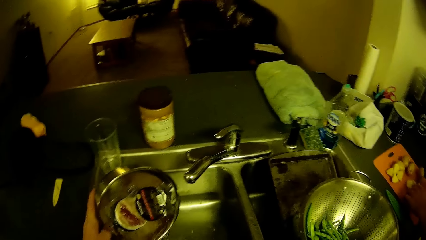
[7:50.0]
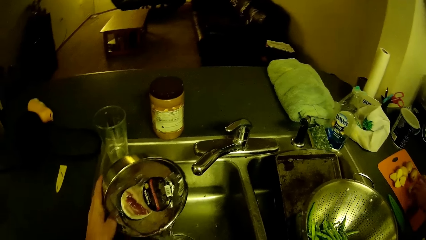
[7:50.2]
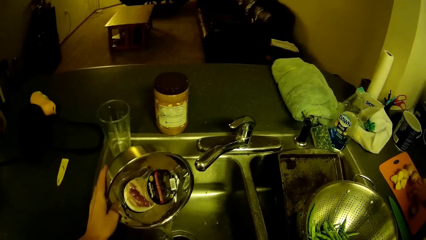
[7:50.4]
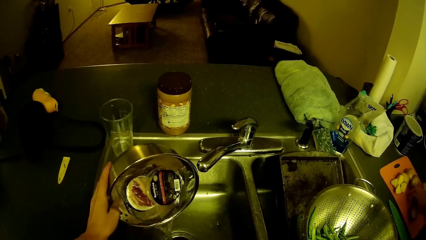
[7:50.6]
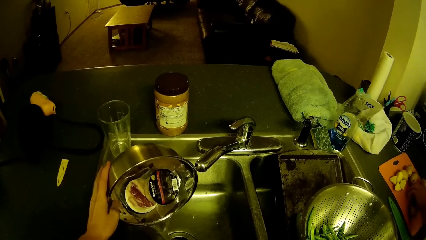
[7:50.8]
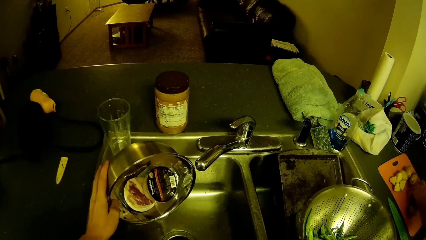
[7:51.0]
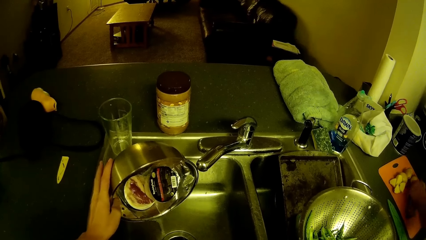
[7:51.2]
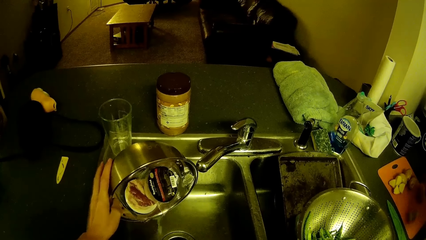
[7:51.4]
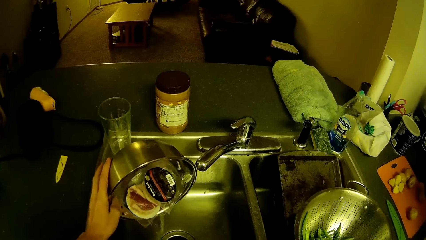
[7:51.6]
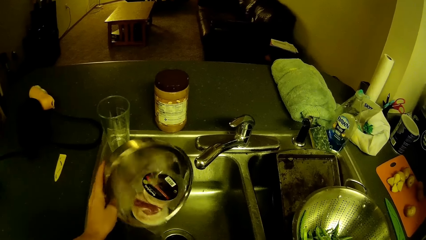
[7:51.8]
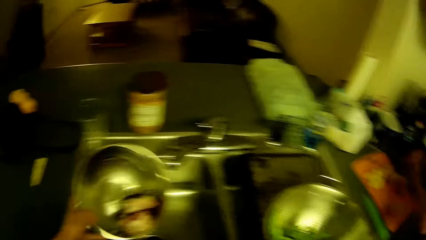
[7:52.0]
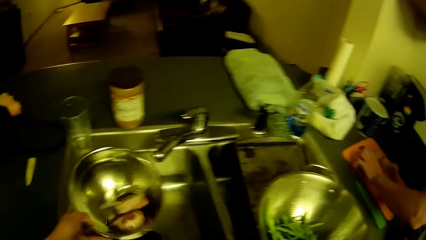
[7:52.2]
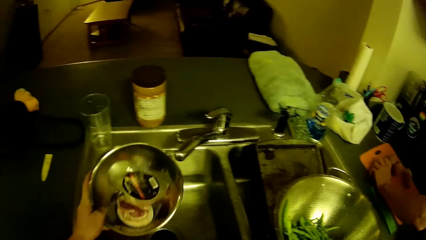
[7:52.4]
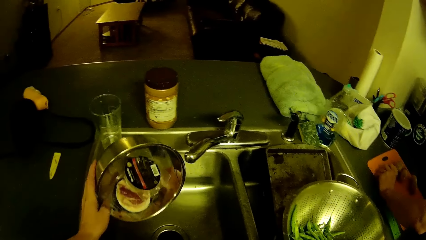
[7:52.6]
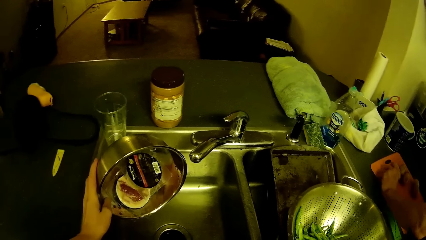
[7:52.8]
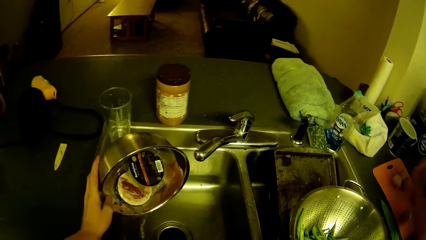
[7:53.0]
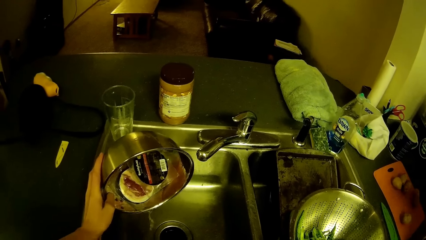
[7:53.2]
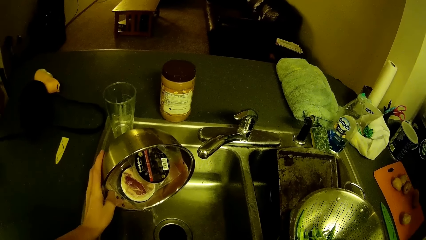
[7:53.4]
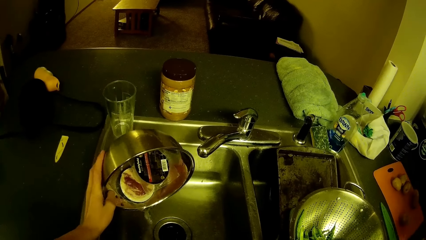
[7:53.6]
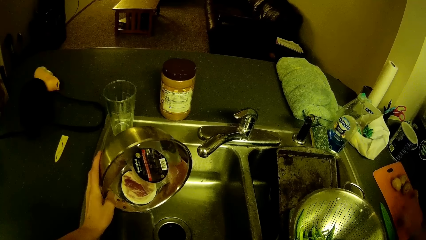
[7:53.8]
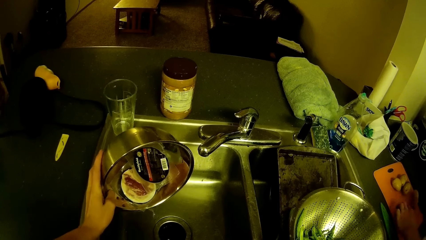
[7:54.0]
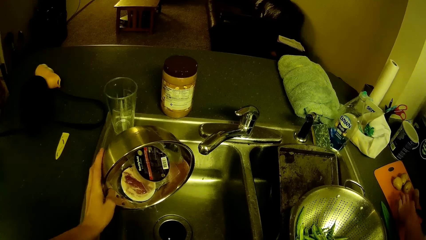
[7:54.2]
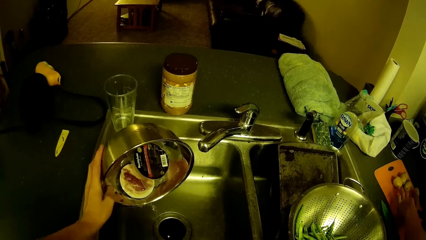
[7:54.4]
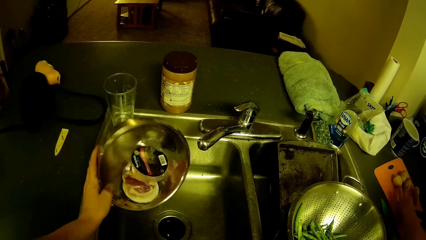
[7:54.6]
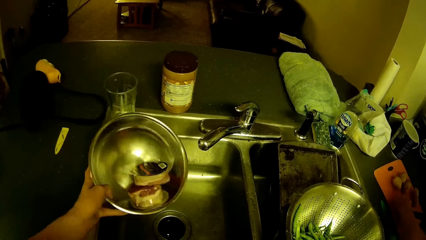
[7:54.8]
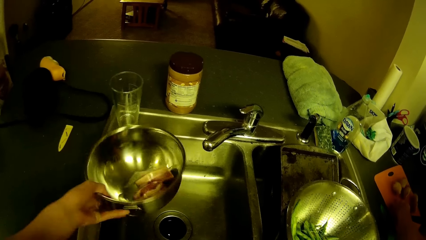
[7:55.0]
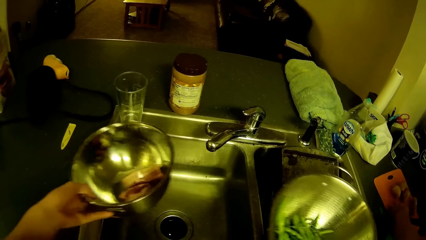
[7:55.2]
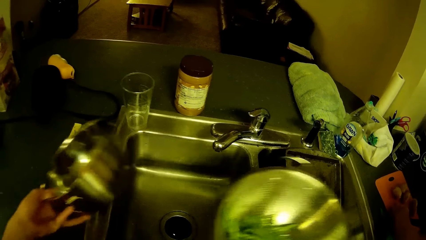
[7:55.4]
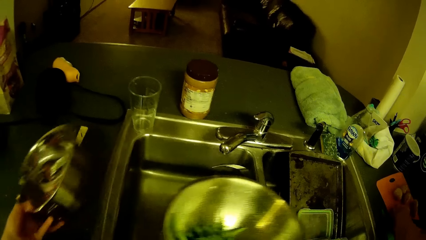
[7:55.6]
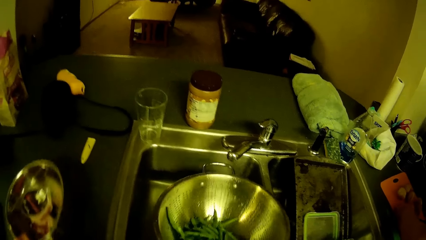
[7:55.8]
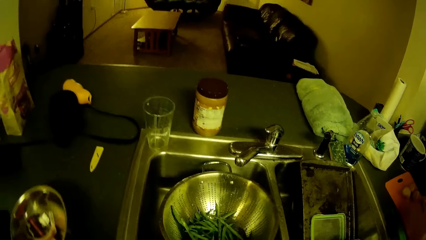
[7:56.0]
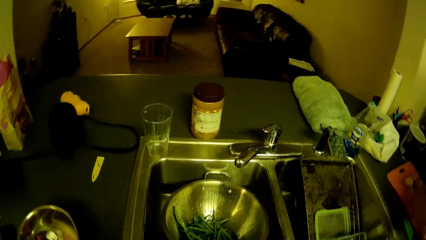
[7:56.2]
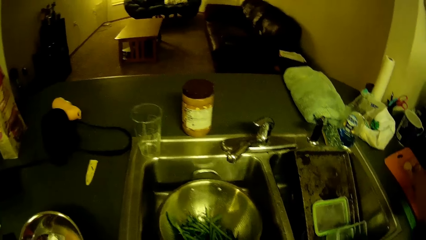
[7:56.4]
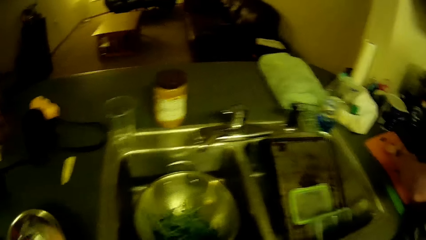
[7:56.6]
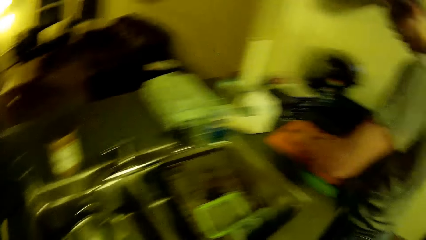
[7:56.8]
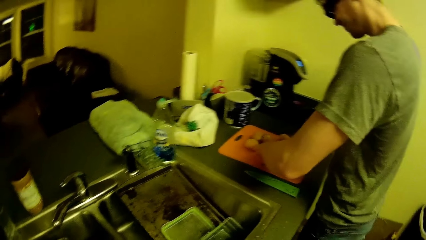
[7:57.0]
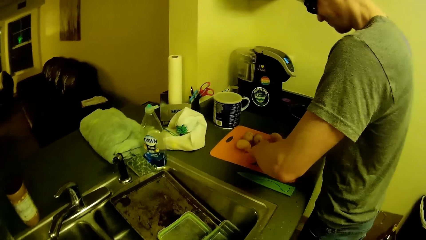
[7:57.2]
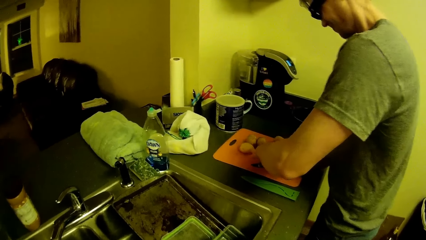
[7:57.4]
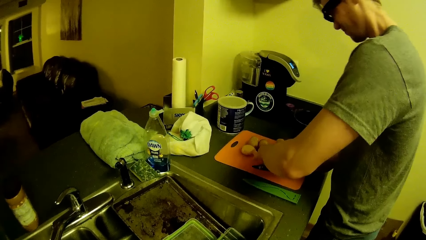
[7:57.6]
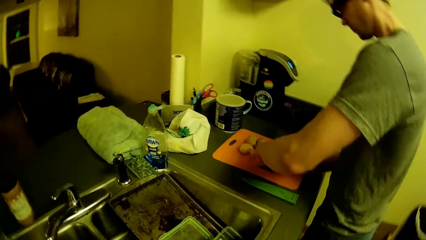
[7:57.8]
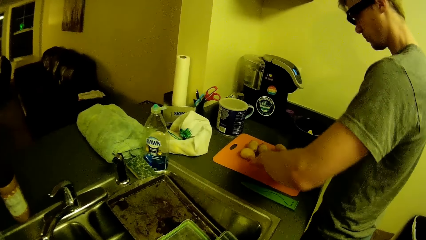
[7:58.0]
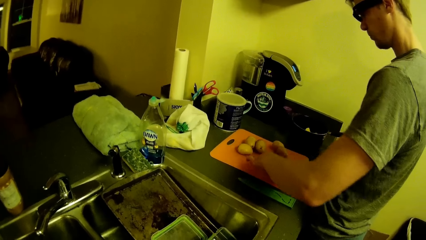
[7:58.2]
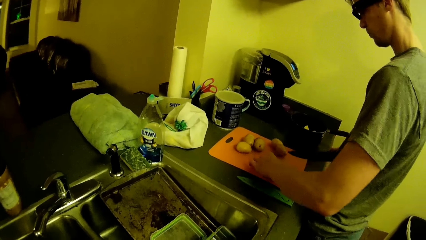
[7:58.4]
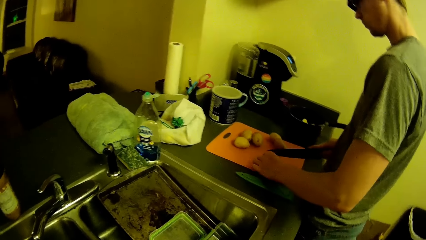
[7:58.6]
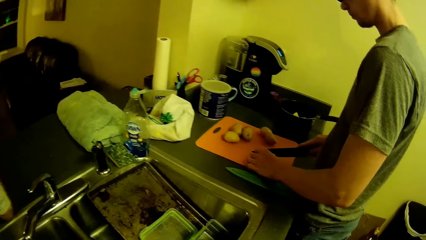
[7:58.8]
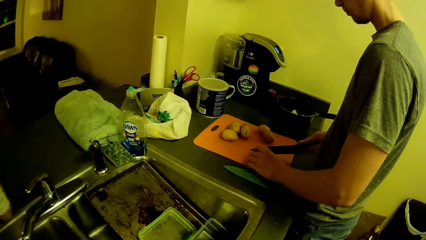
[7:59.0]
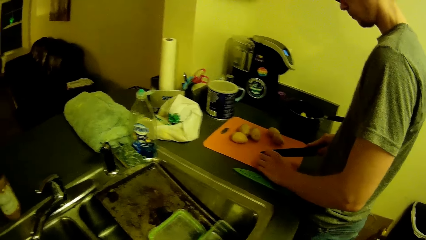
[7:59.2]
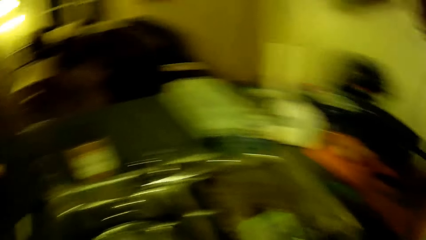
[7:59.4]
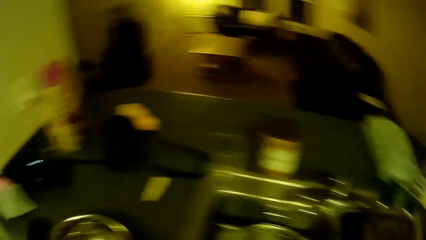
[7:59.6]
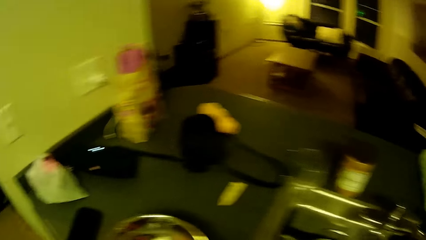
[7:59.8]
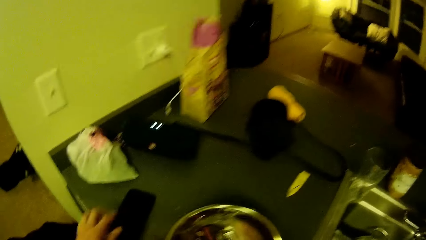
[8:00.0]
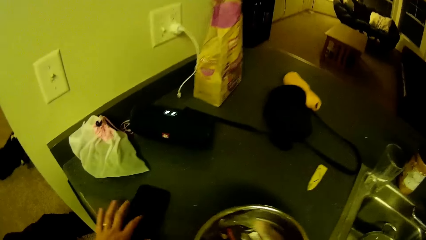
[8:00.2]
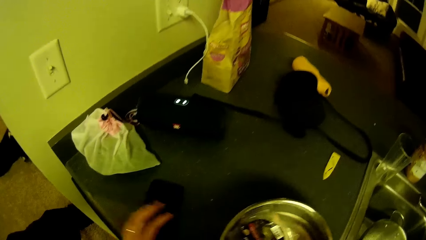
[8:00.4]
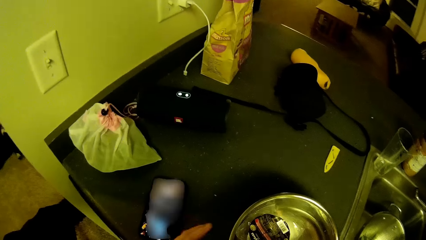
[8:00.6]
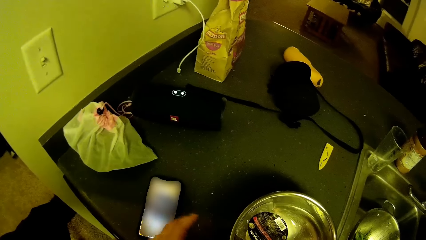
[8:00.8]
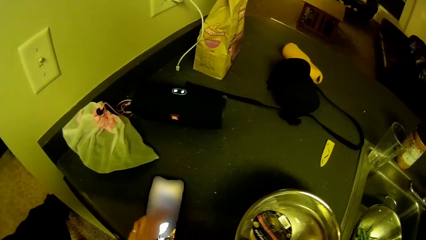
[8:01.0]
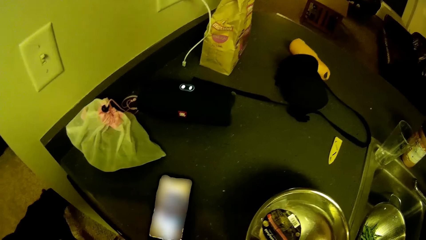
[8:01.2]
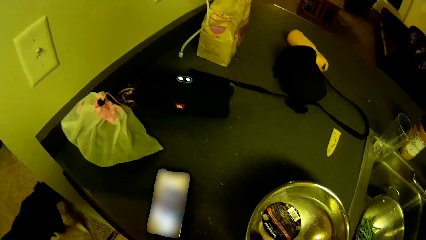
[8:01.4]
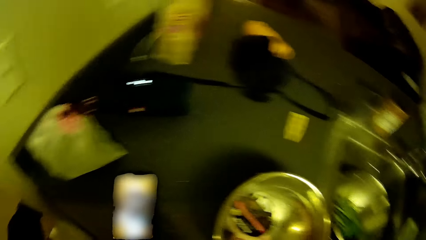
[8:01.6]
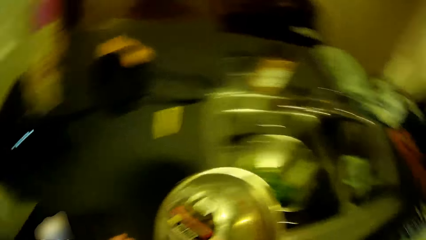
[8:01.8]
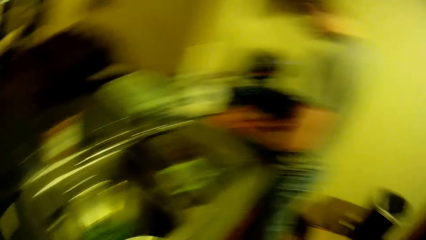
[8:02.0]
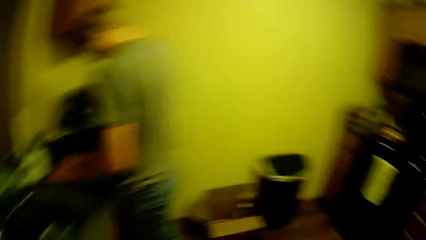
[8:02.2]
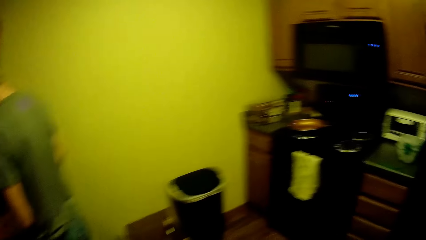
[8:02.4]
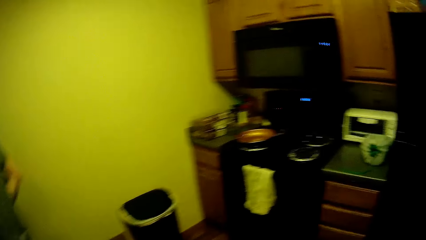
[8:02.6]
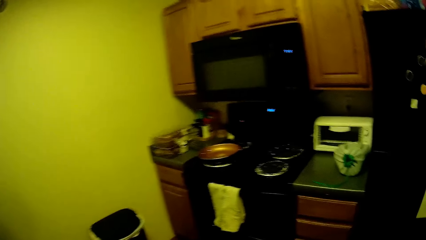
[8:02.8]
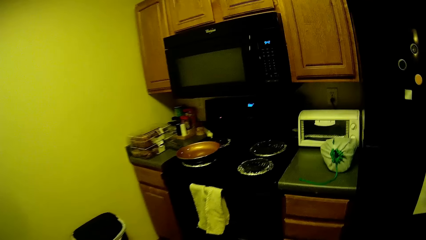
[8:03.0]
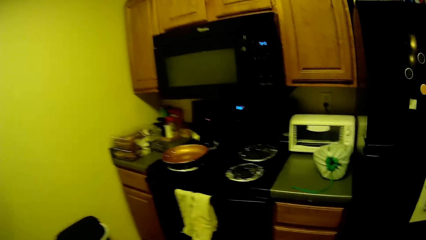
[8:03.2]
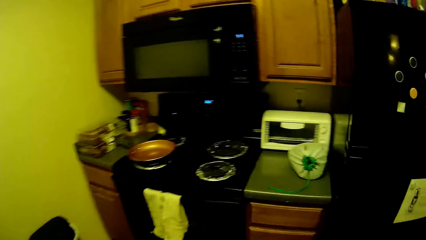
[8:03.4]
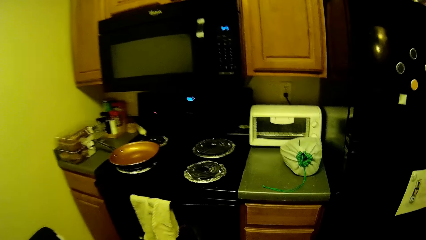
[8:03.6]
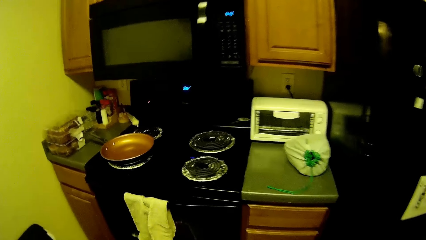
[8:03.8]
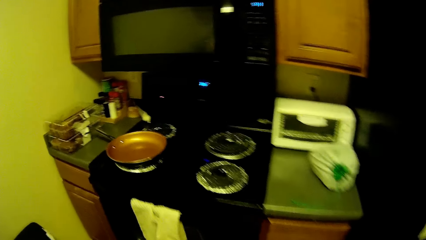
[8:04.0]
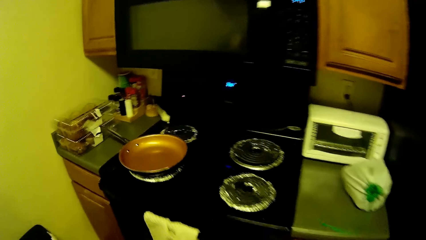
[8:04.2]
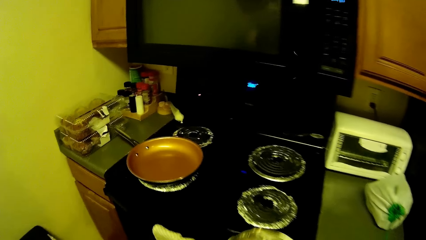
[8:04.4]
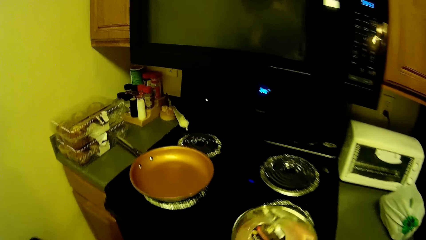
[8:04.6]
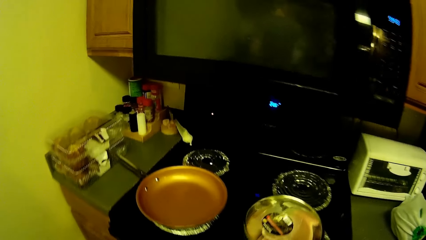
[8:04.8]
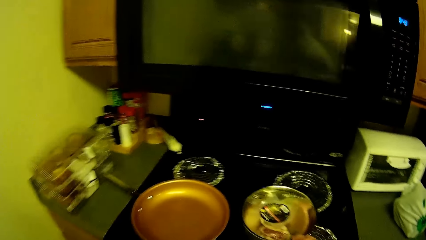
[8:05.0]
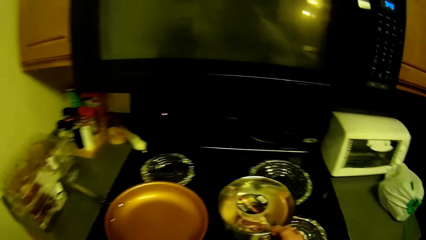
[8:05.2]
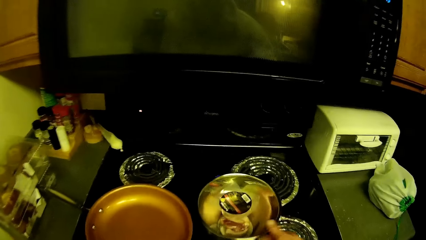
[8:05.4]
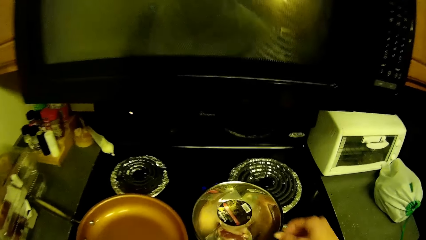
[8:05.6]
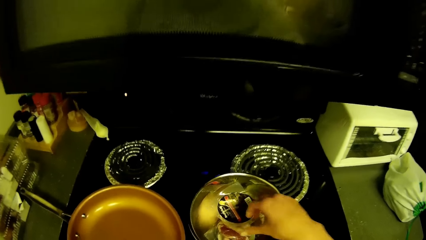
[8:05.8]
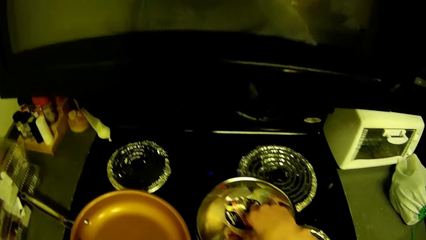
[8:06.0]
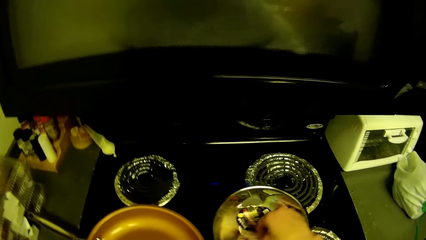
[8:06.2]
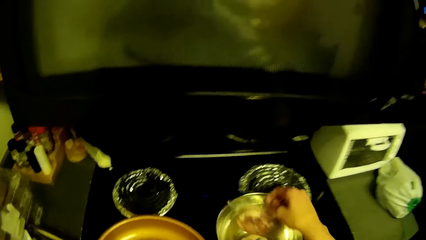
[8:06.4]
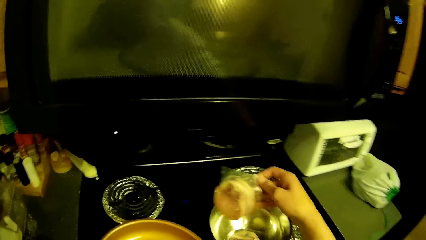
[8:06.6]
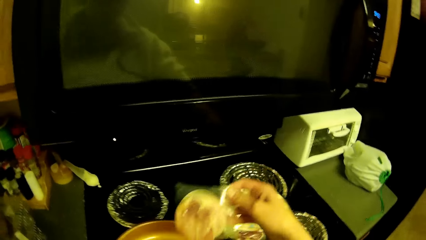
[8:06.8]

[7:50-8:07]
The camera wearer drops the sieve into the kitchen slab's sink. He looks at a man. He operates his phone with his left hand. He picks the bowl with his right hand. He walks toward the cooker. He drops the bowl on the gas cooker.
